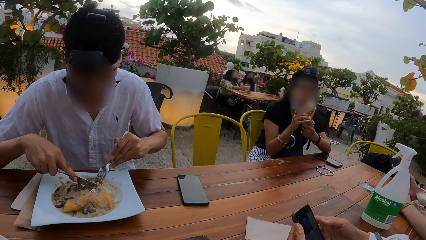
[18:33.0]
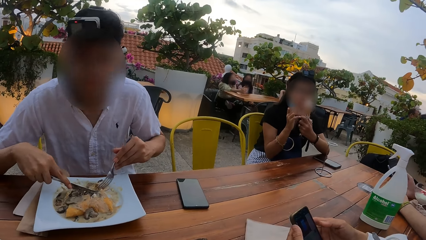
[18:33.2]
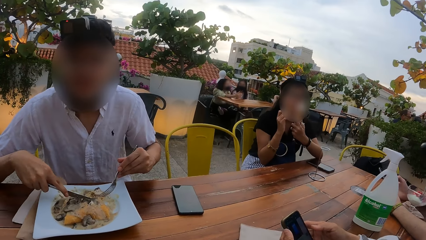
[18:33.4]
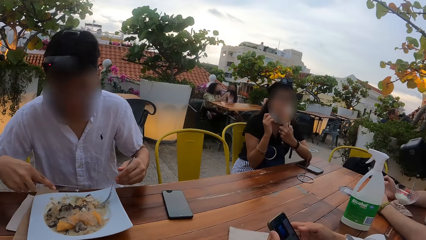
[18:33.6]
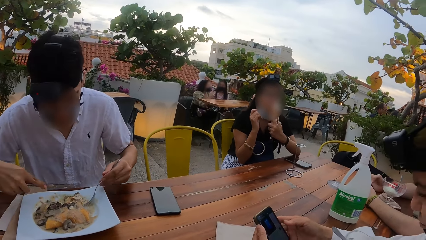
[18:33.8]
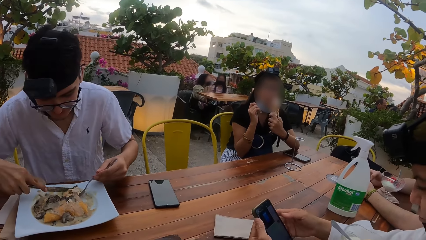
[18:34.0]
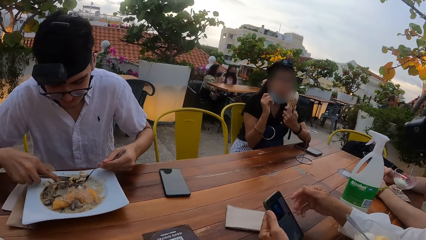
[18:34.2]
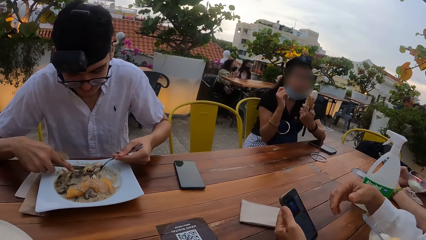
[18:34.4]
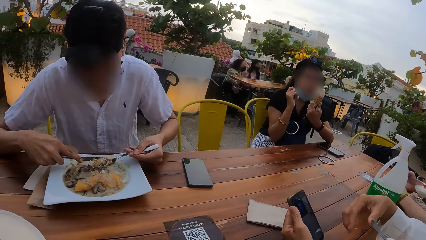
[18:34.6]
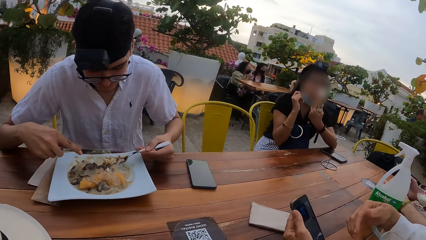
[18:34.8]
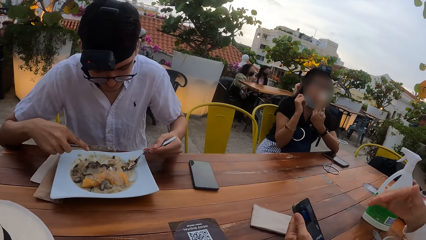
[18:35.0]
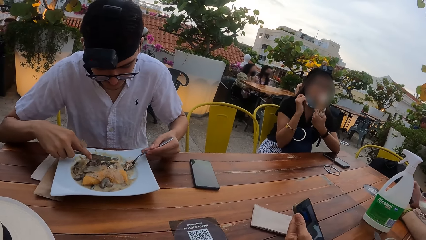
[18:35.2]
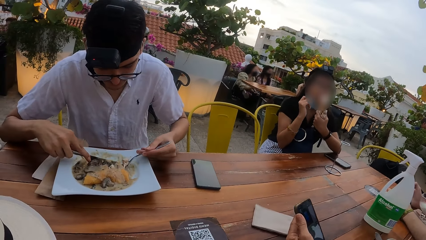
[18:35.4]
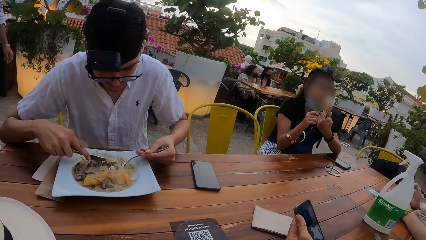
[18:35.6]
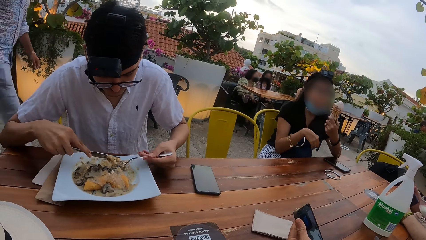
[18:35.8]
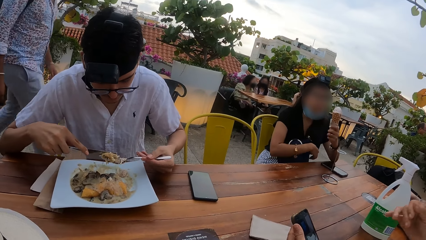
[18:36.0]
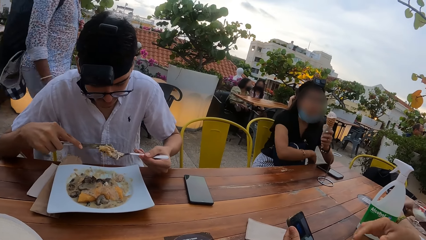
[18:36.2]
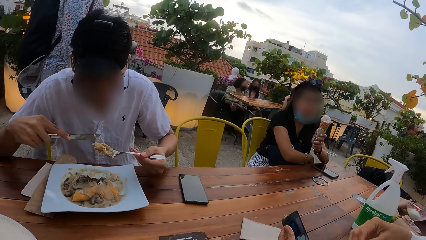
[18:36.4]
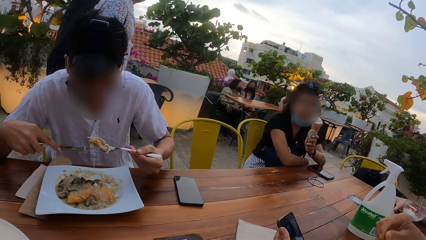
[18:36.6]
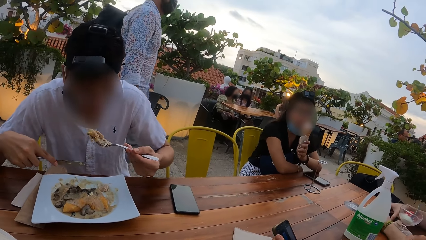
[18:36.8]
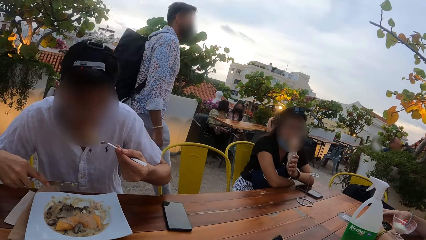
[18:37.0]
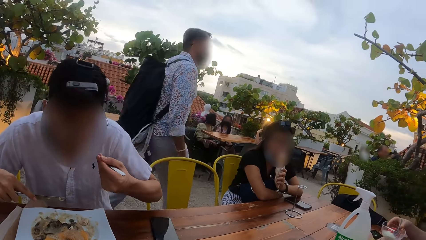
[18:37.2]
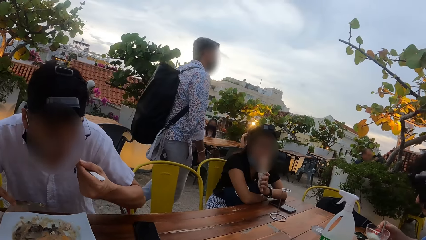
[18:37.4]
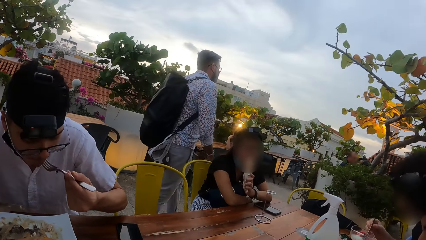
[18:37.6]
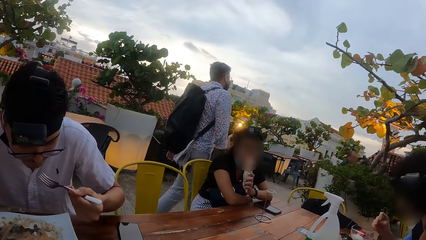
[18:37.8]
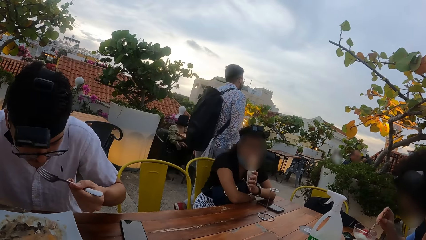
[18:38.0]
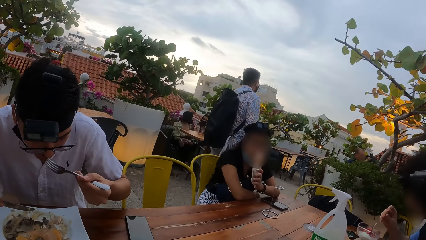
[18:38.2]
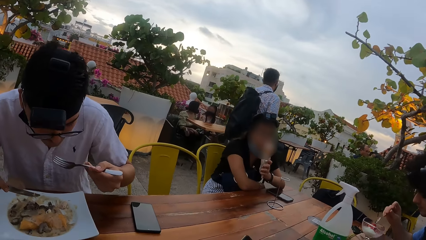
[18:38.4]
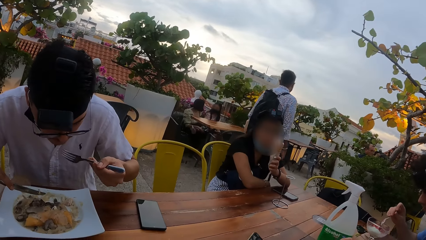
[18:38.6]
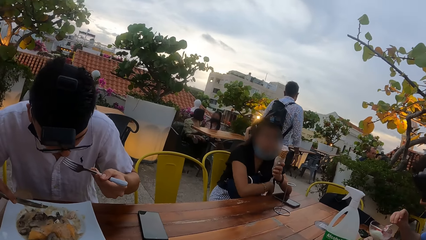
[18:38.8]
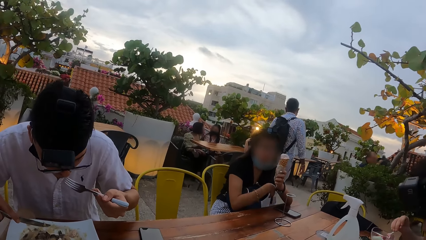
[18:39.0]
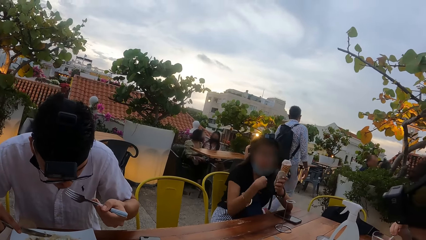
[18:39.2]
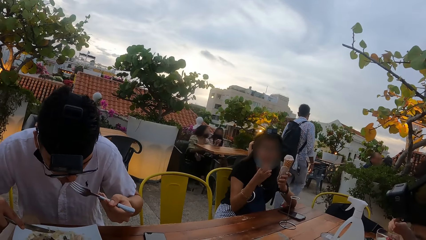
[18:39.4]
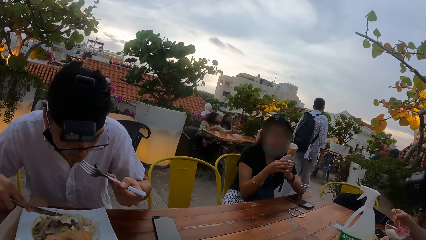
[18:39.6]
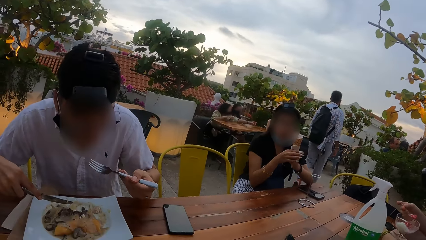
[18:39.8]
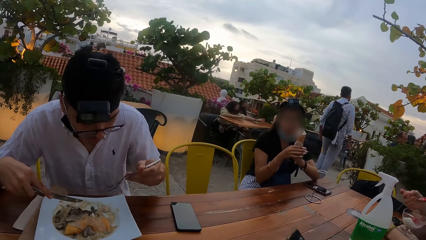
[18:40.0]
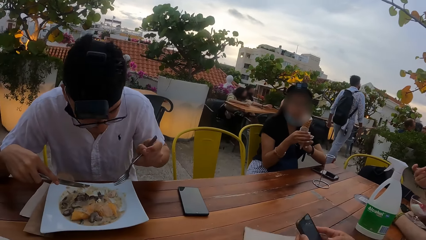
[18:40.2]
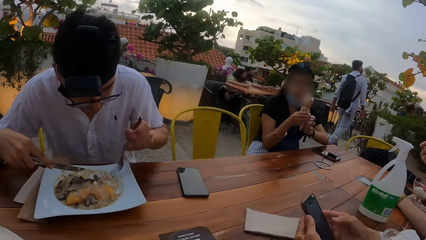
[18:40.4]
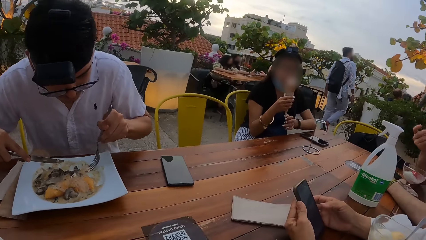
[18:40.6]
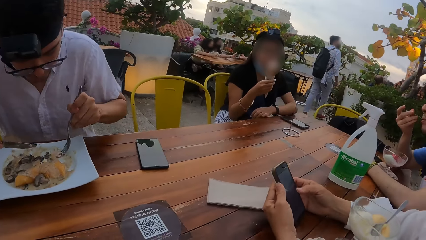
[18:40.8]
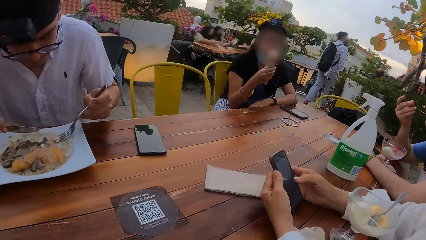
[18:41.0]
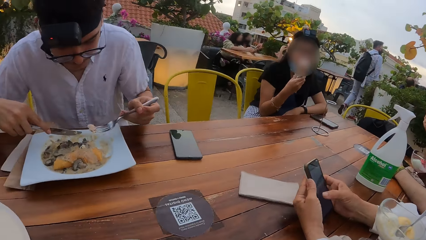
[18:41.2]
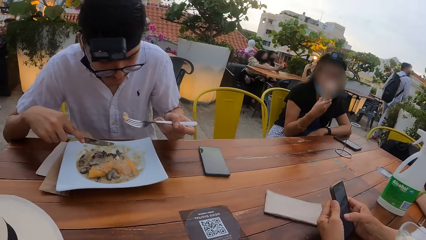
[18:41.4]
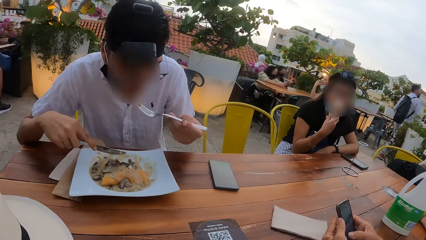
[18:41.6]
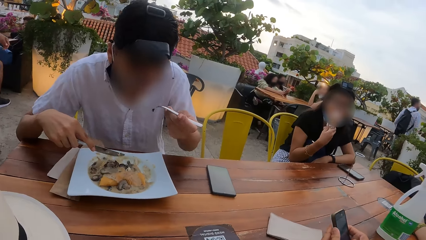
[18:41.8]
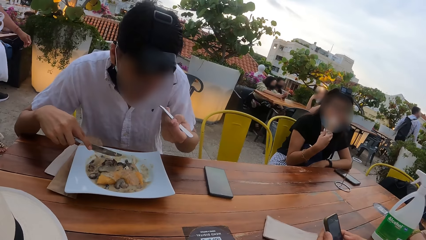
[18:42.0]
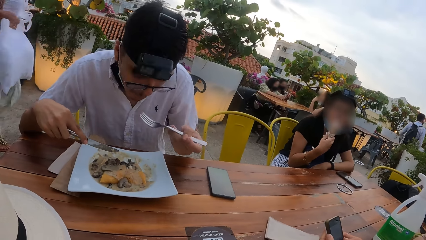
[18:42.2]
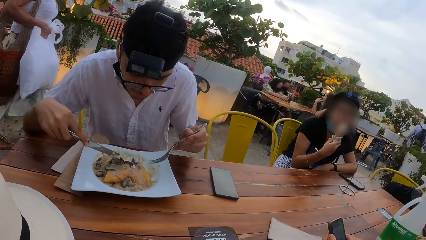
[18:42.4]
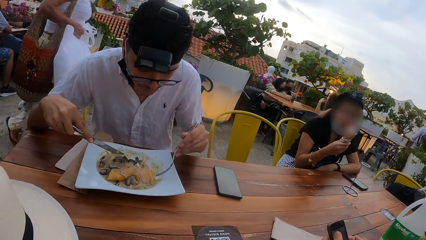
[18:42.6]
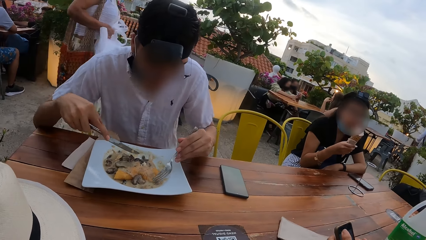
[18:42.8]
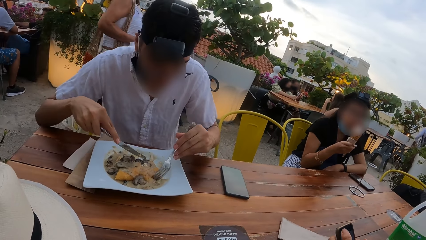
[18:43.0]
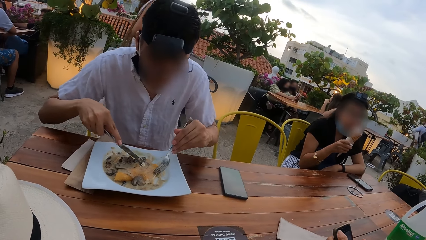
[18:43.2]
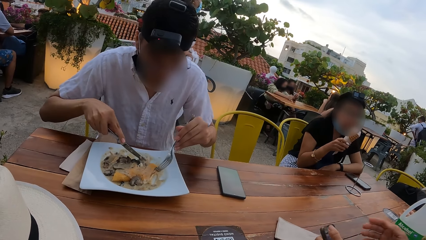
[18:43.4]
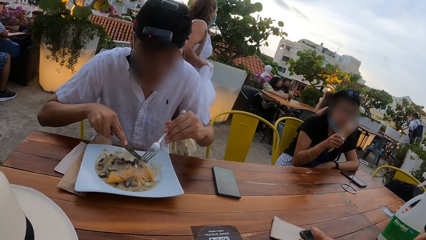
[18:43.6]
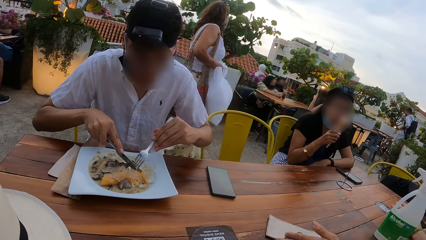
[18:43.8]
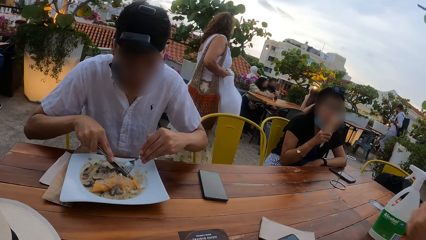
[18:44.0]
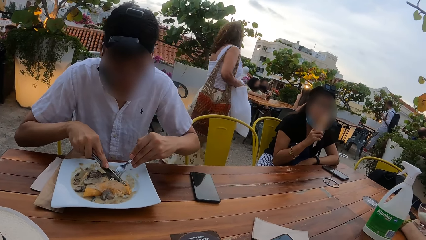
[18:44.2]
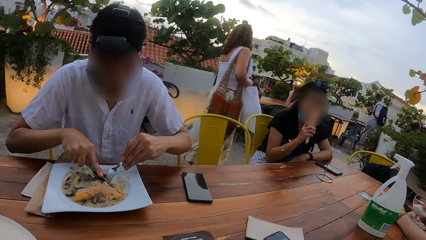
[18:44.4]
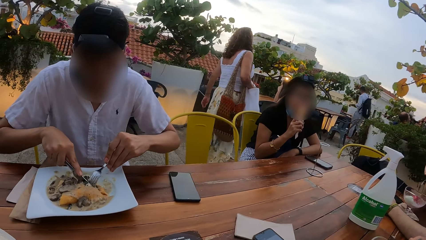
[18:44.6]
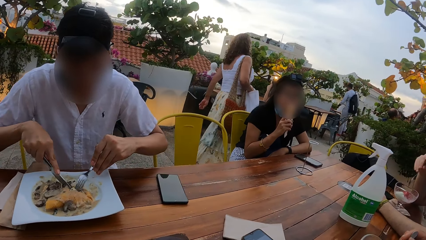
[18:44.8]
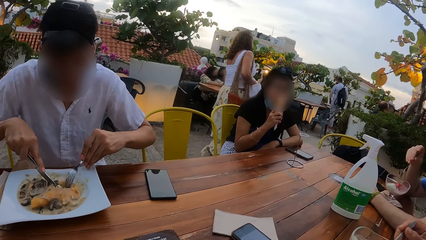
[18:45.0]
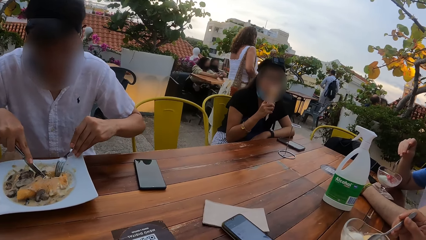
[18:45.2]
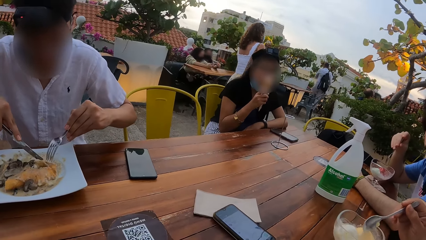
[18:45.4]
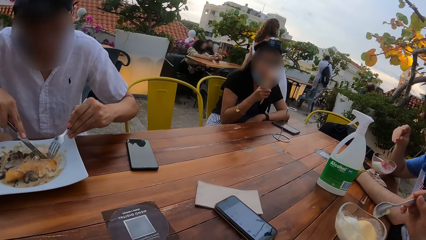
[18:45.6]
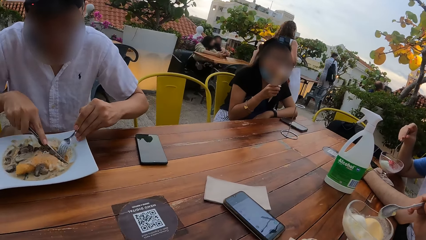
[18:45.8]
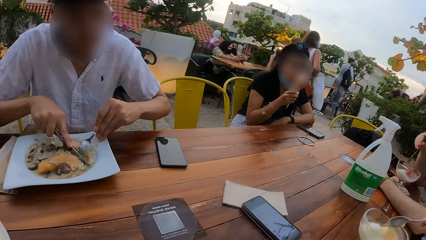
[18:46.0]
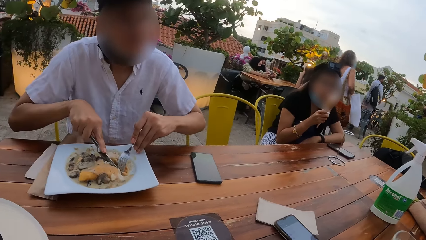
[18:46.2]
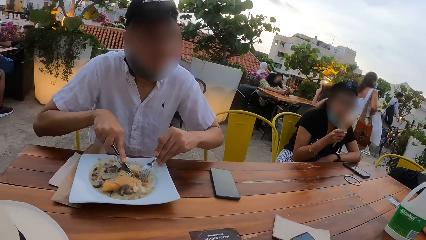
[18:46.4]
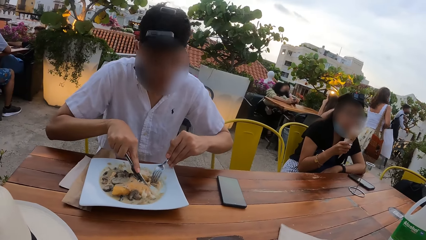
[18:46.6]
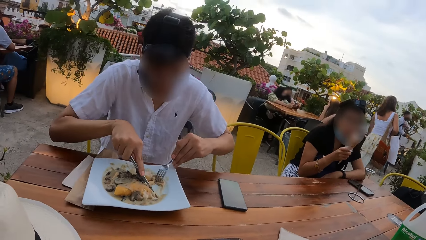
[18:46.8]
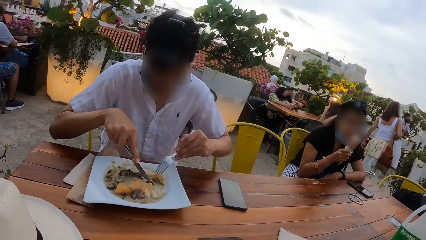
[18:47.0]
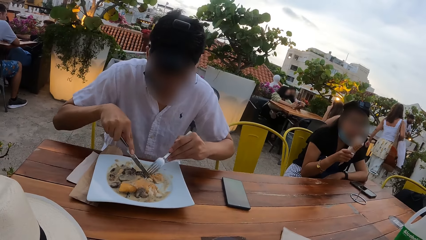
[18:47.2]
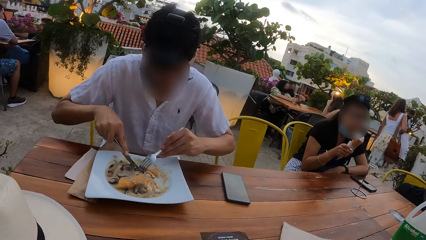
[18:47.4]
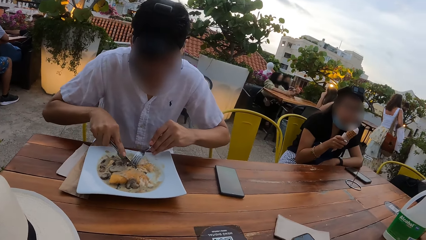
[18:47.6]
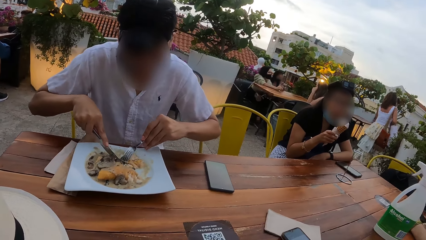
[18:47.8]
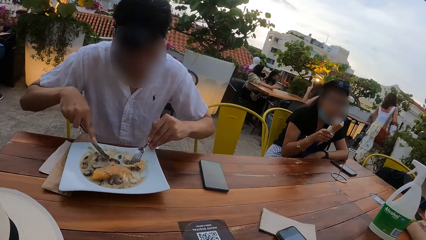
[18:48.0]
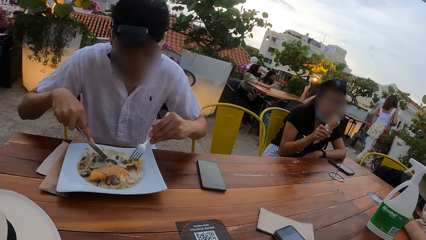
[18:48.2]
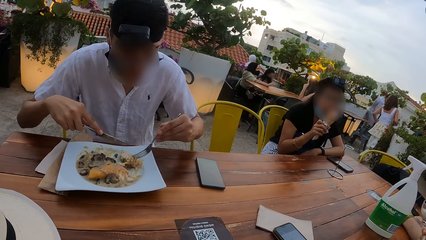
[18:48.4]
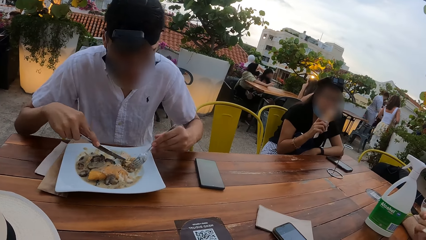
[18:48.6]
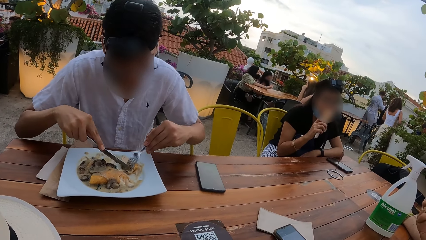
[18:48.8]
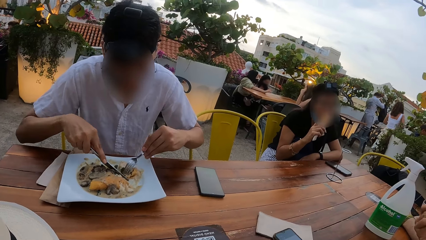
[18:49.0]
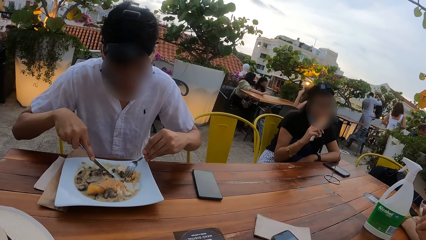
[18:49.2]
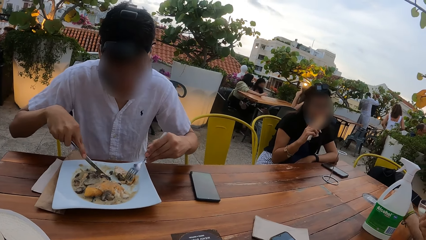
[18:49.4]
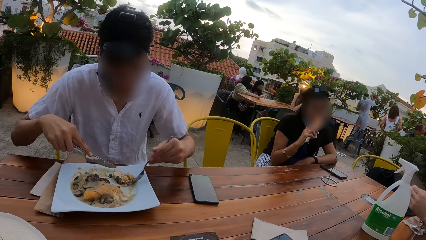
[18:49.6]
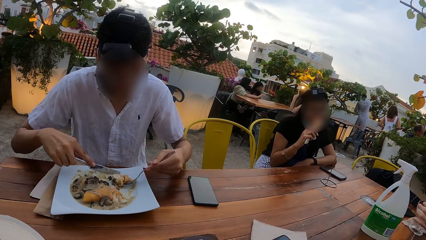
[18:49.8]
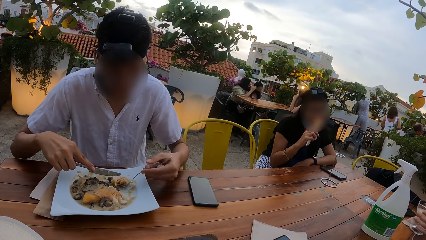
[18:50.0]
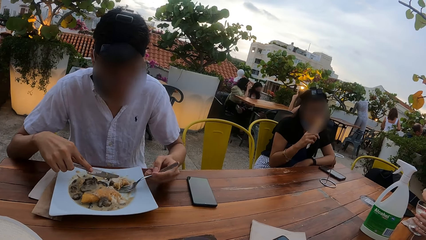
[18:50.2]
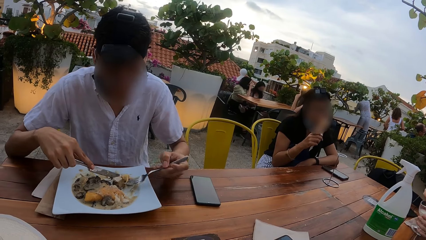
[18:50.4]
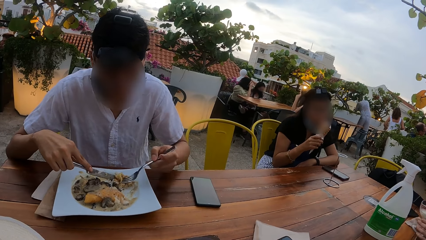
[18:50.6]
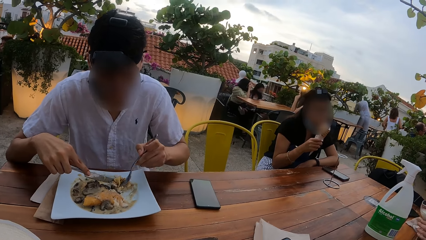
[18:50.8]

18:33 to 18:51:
The camera wearer interacts with a woman and a man. The woman licks ice-cream from the cone of ice-cream in her left hand. Another woman drops the mobile phone on the table with her right hand. She picks the spoon from the Libbey cup on the table with her right hand. She licks ice-cream from the Libbey glass cup on the table with the spoon in her right hand. The first woman passes the cone of ice-cream to her right hand. She licks ice-cream from the cone of ice-cream in her right hand. A person scrolls the phone. Another woman drops the mobile phone in her left hand on the table. She picks a spoon from a Libbey cup on the table with her right hand. She licks ice-cream from the Libbey cup on the table with the spoon in her right hand. The camera wearer looks at four people.
